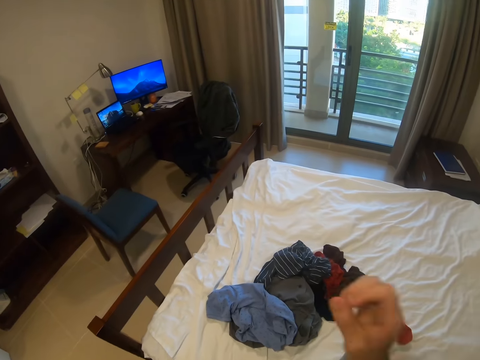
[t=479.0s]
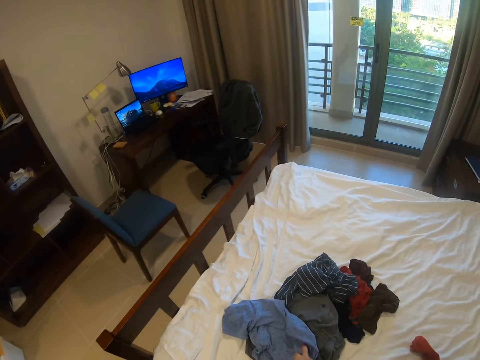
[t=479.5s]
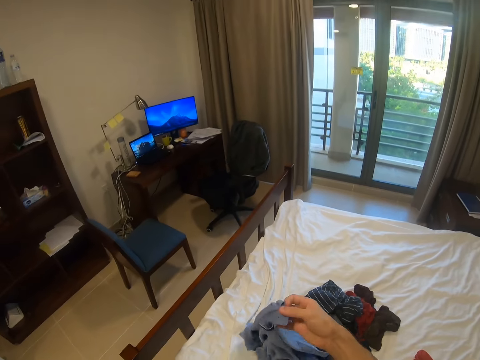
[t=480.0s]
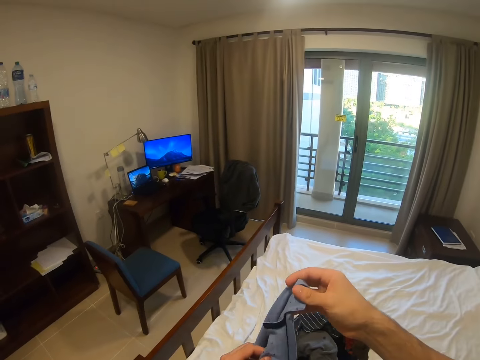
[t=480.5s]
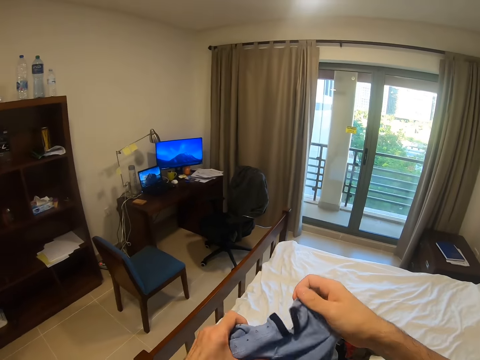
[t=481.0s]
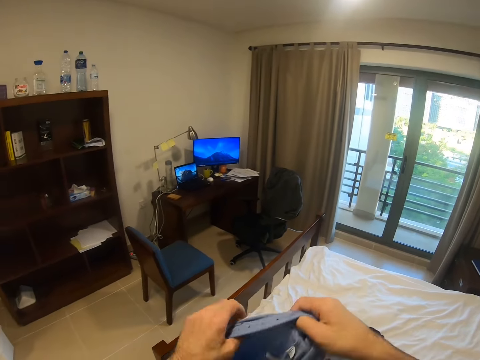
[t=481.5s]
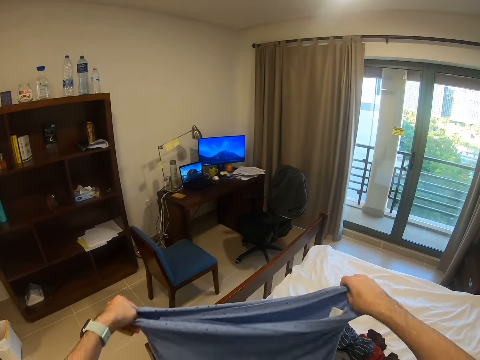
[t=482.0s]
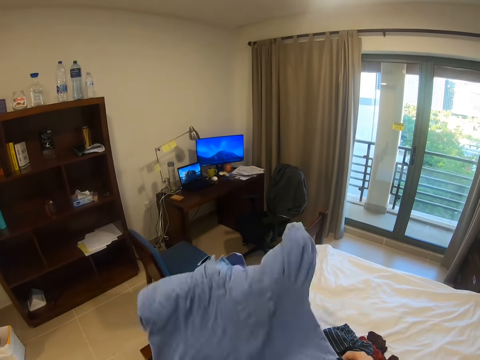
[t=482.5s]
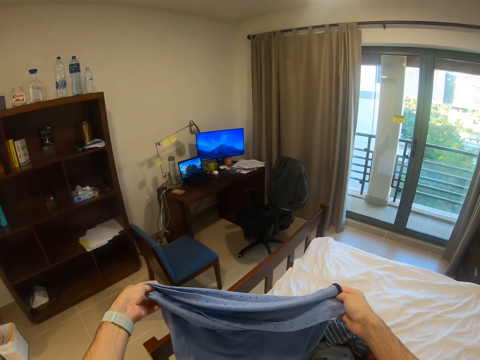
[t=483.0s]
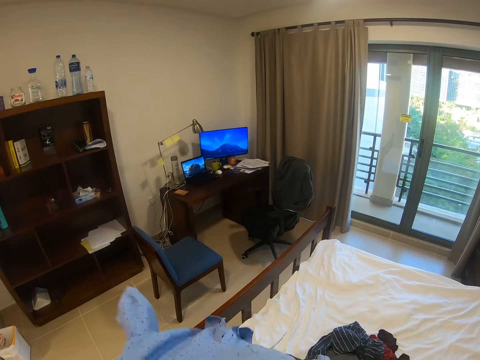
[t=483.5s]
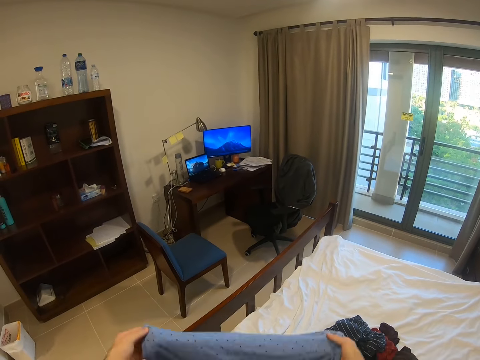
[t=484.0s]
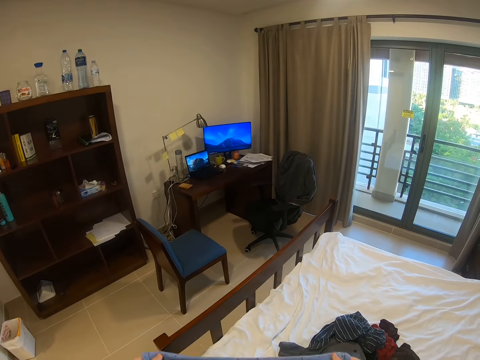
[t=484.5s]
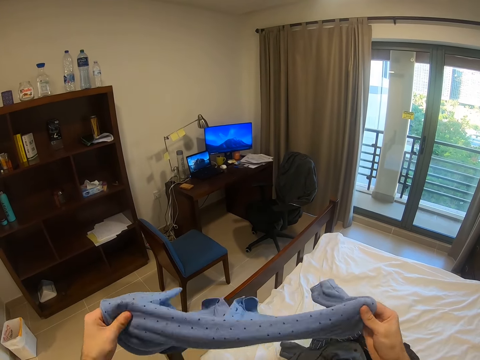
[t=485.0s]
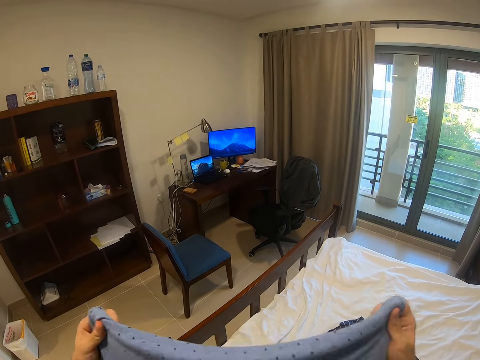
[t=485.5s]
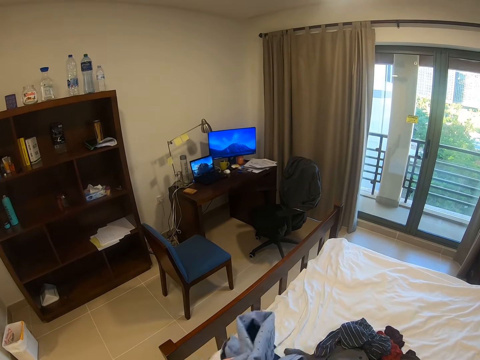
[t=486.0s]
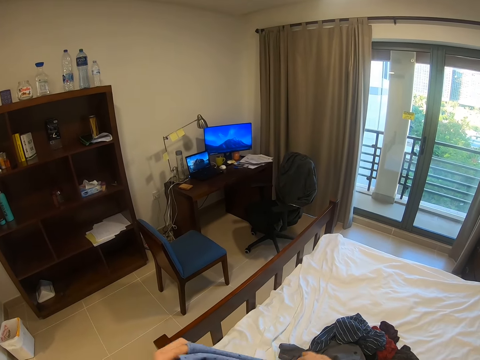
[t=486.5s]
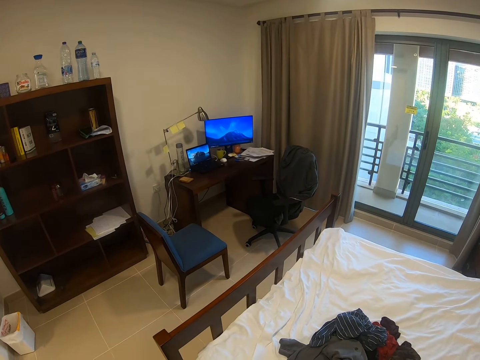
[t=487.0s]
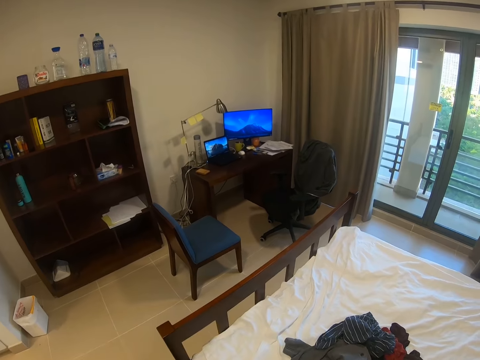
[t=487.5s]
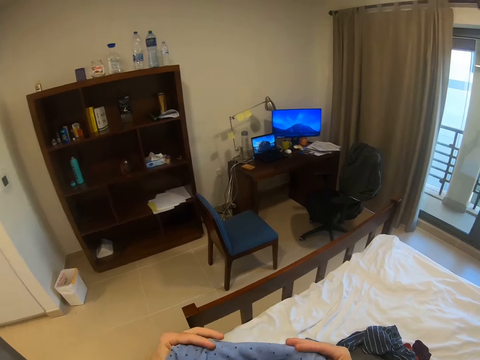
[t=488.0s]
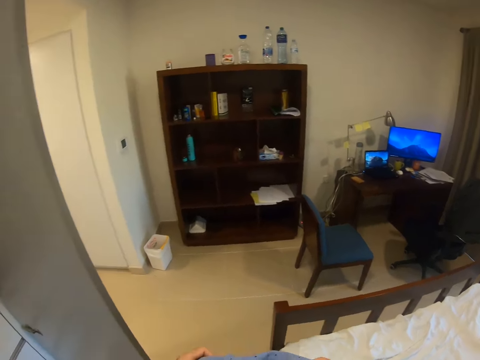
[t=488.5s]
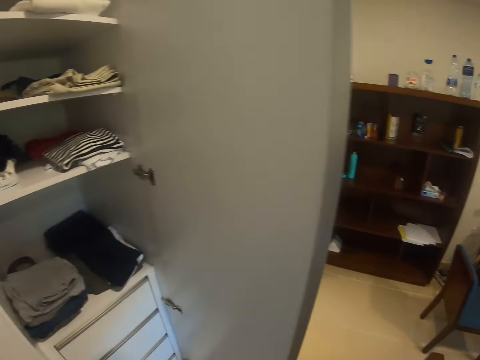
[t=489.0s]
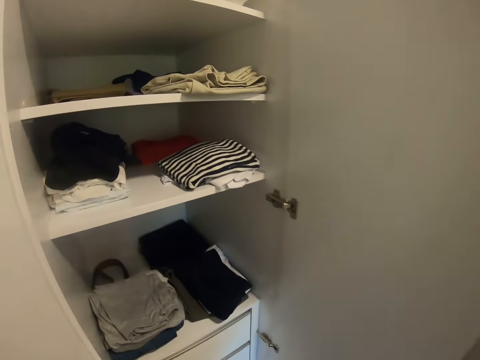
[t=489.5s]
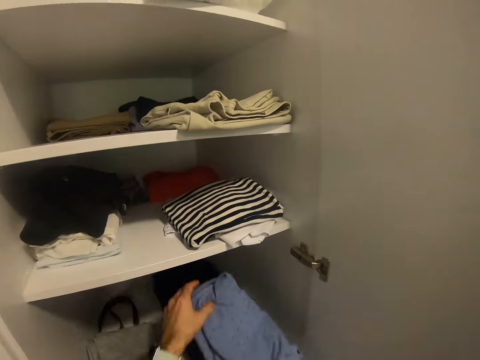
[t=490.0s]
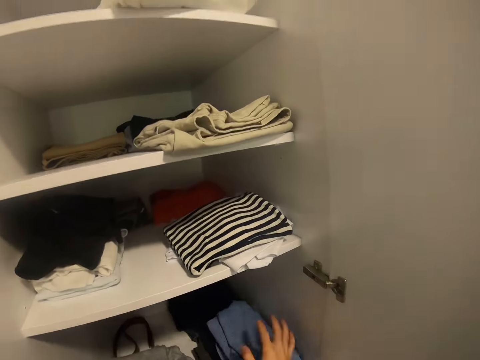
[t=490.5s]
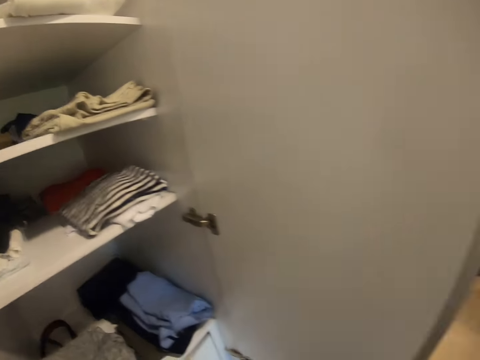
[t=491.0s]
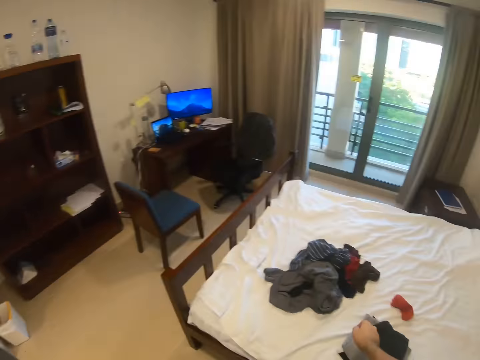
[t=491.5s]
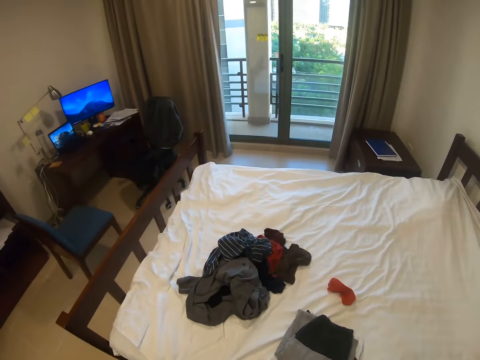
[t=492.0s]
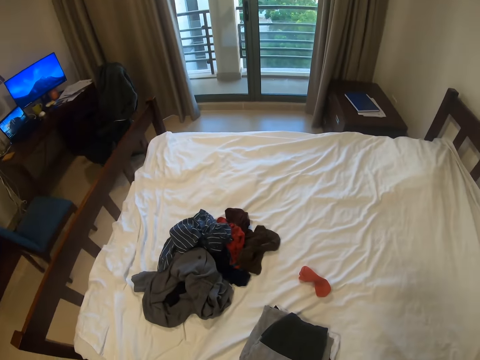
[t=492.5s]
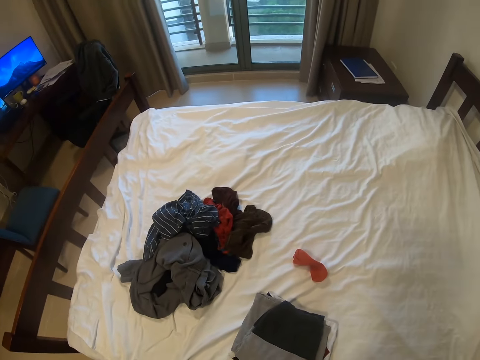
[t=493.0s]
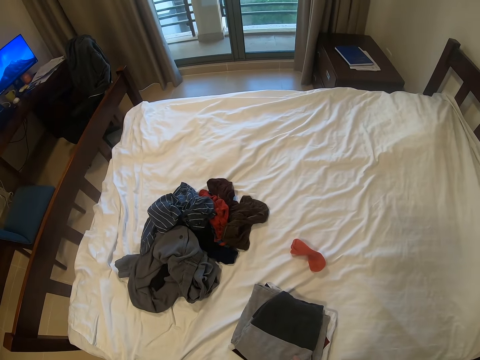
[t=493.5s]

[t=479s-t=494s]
The camera wearer picks up a piece of cloth. They unfold the piece of cloth. They sing loudly. They fold the piece of cloth. They turn. They put the piece of cloth inside a wardrobe. They turn.

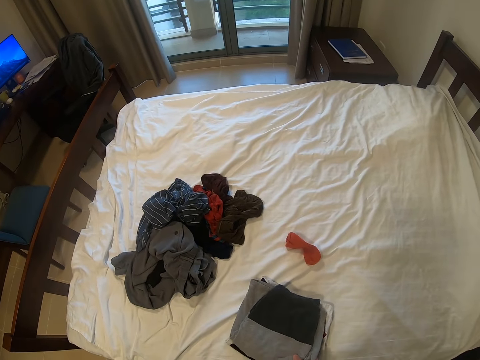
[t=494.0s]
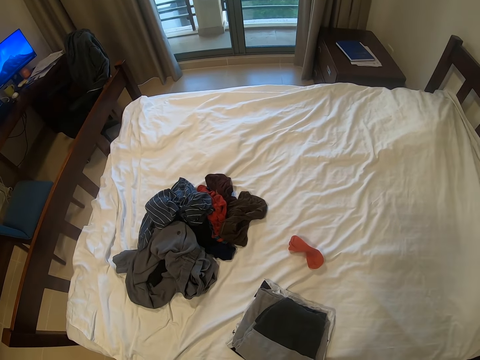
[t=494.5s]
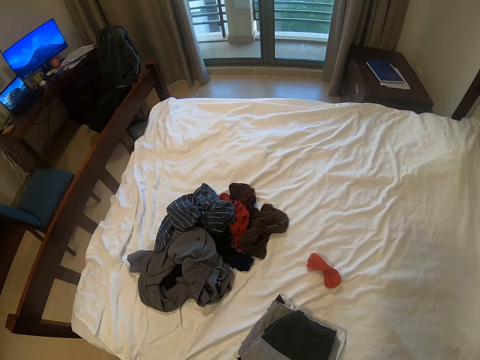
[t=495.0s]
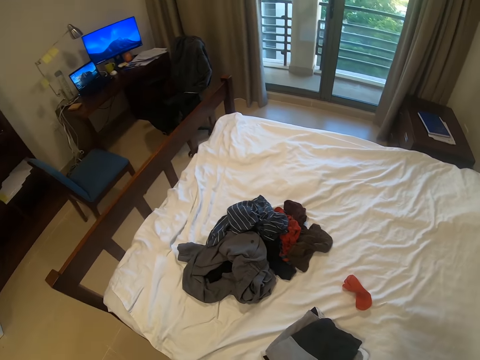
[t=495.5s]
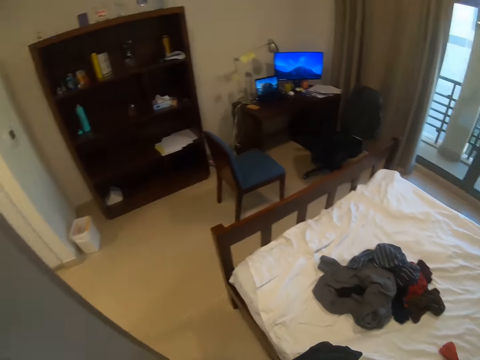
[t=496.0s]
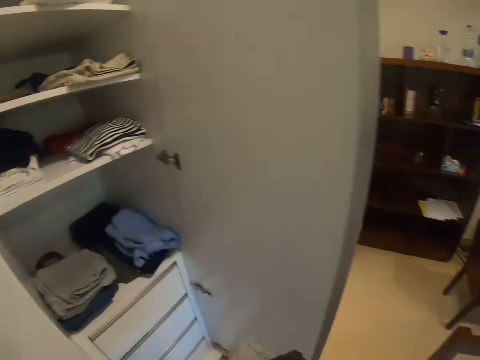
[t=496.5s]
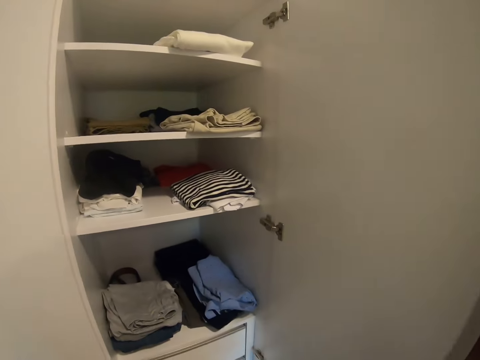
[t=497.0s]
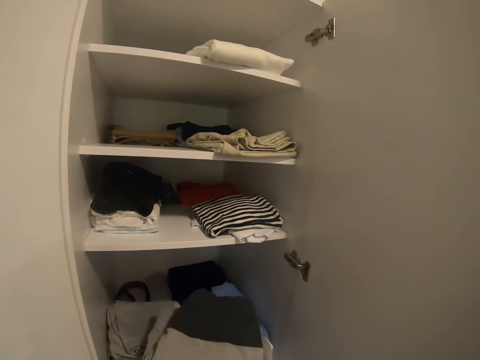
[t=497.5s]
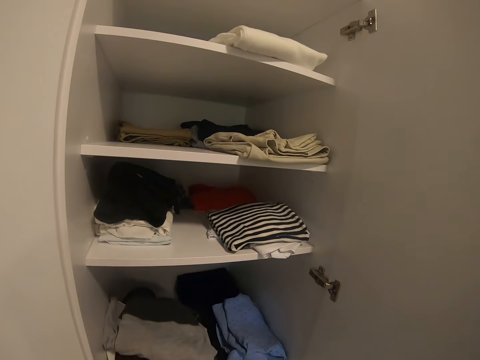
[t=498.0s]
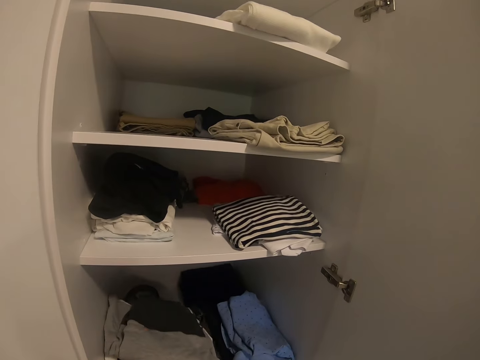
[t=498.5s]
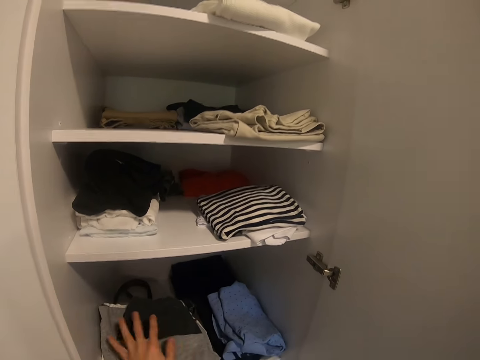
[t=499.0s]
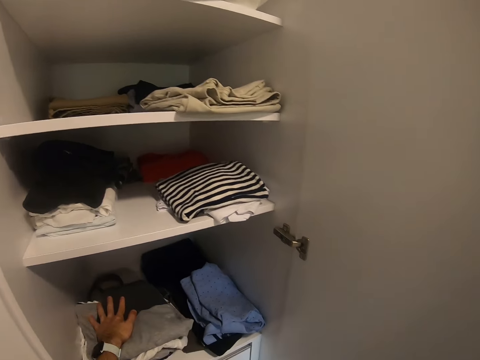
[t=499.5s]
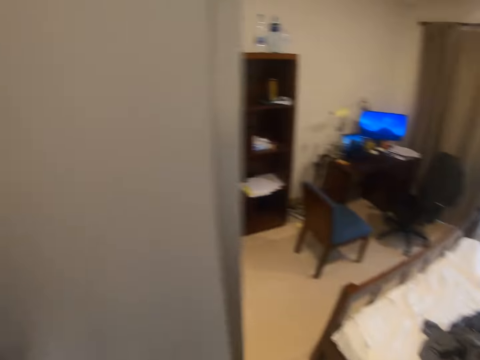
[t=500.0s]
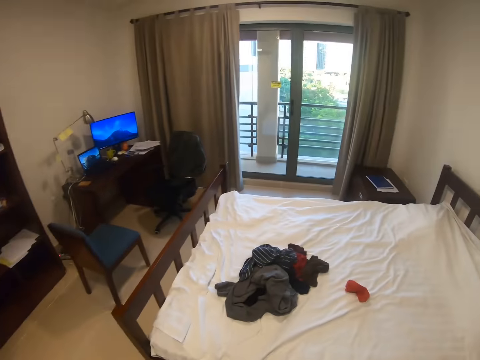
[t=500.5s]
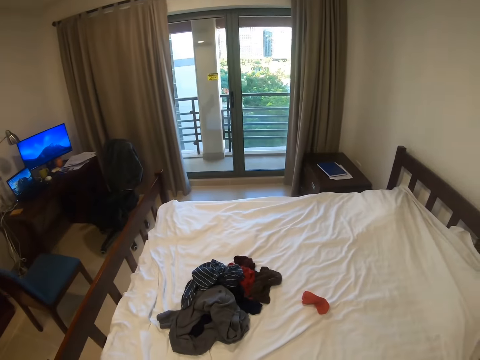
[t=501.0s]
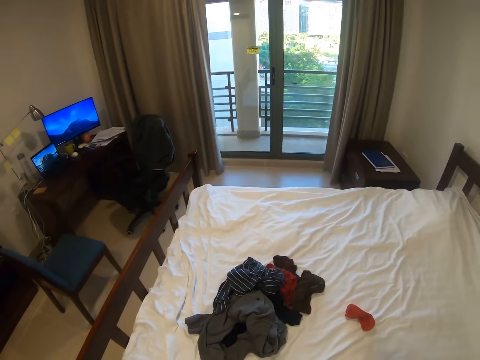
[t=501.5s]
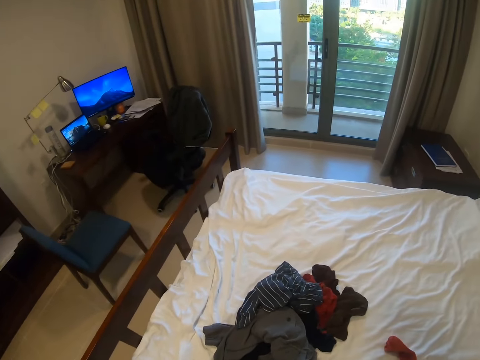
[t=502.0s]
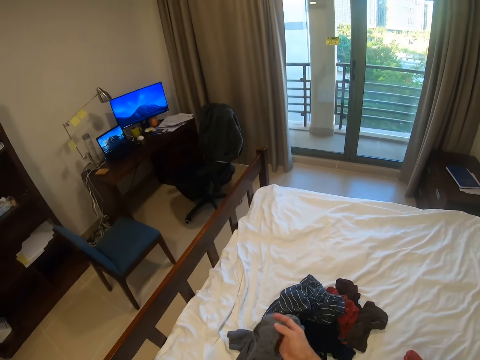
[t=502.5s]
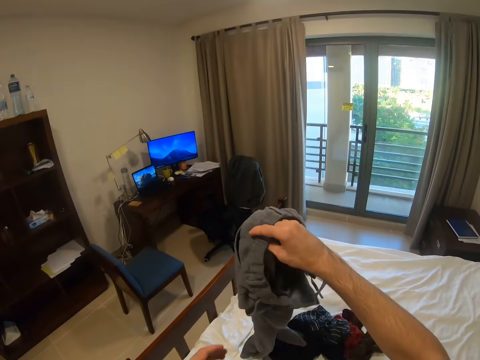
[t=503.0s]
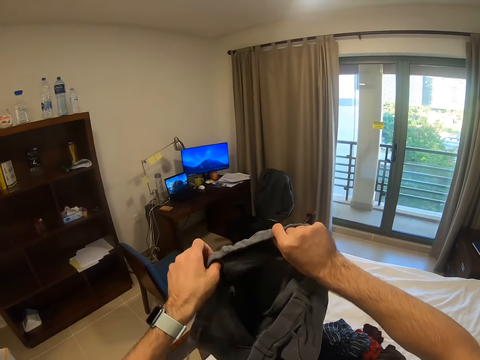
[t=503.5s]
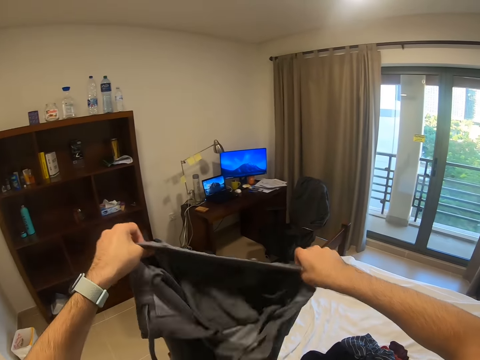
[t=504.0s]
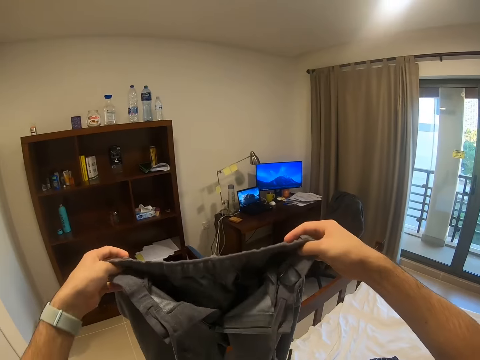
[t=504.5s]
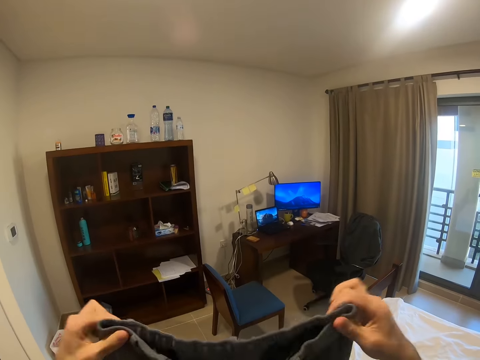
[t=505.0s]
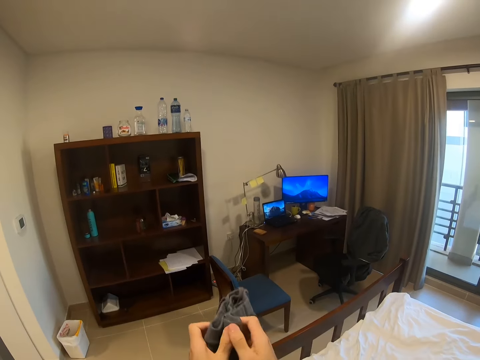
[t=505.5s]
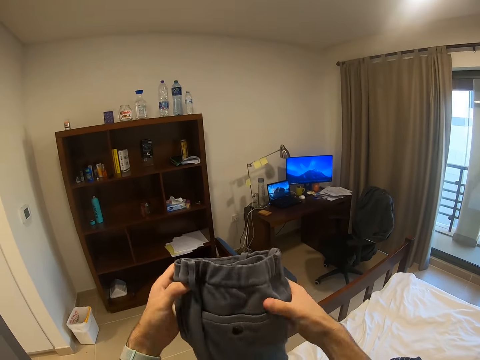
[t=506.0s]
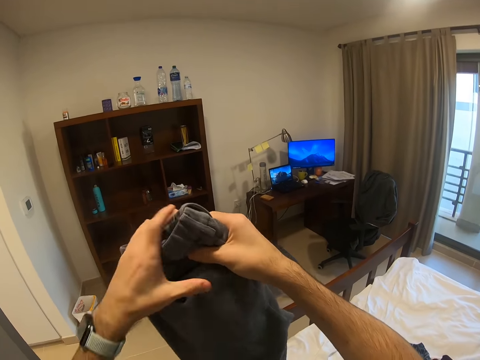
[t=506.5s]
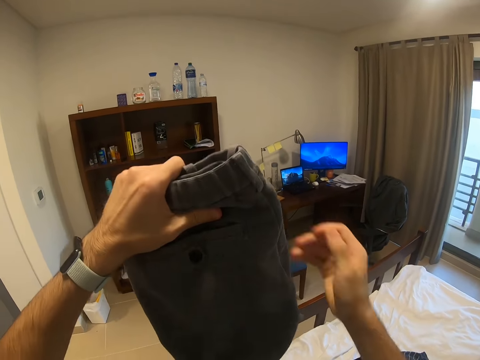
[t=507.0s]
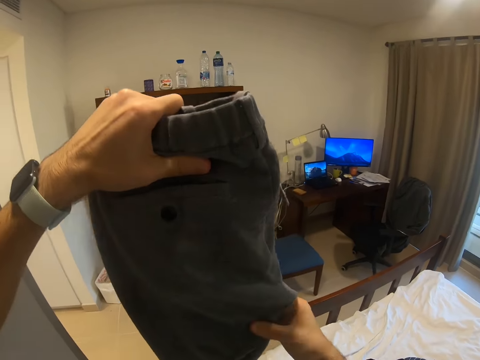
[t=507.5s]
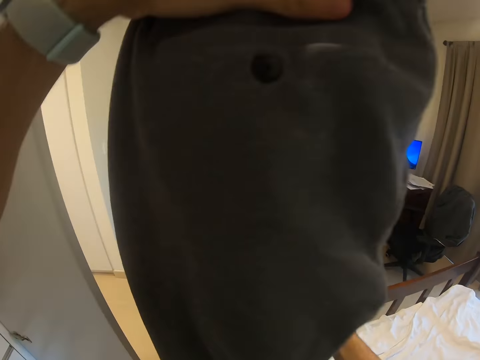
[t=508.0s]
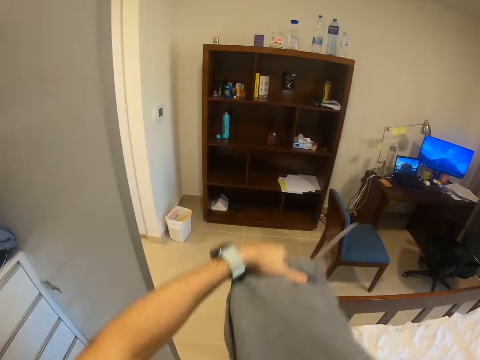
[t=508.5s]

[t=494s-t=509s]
The camera wearer picks up a piece of cloth. They turn. They put the piece of cloth inside a wardrobe. They turn. They pick up the piece of cloth, unfold the piece of cloth and fold the piece of cloth.
